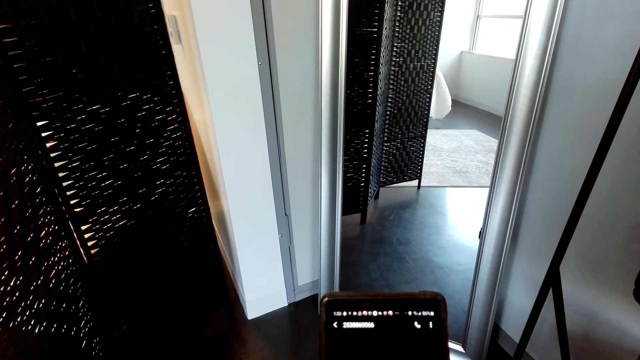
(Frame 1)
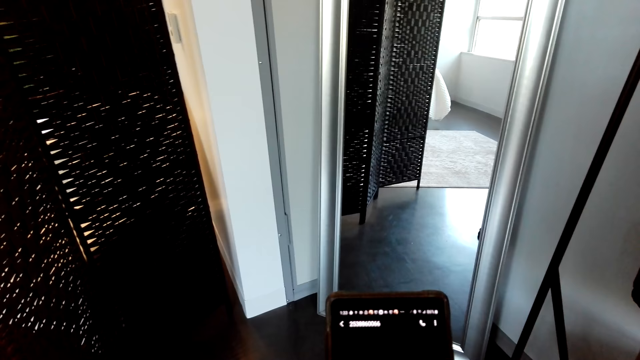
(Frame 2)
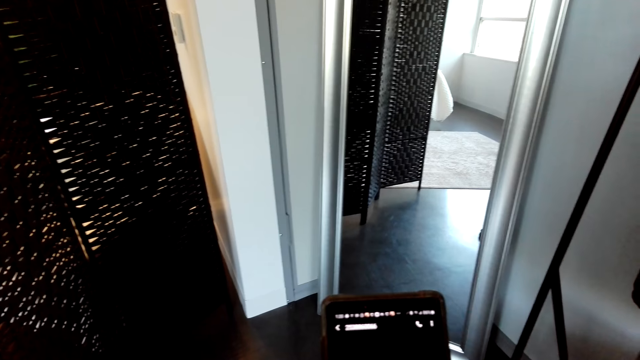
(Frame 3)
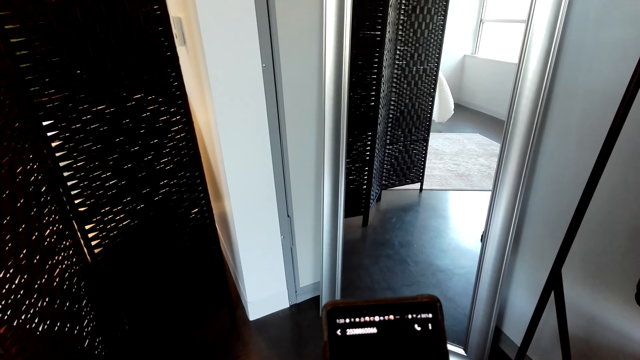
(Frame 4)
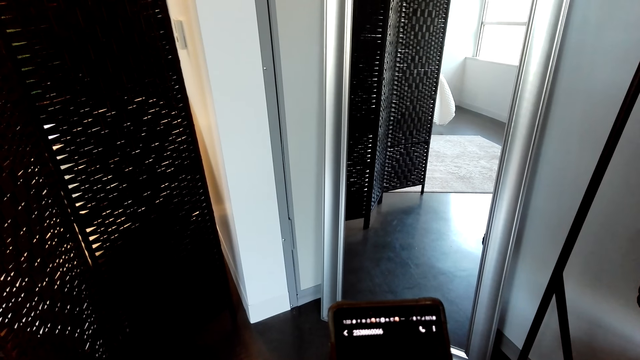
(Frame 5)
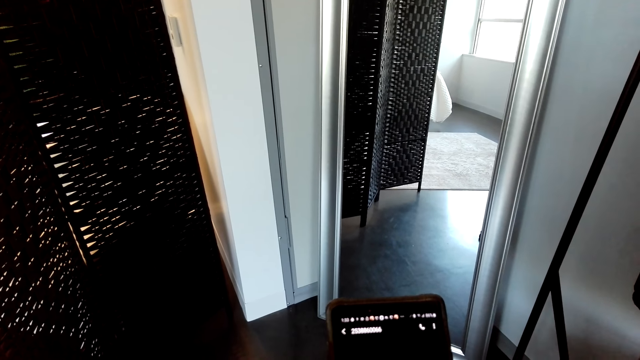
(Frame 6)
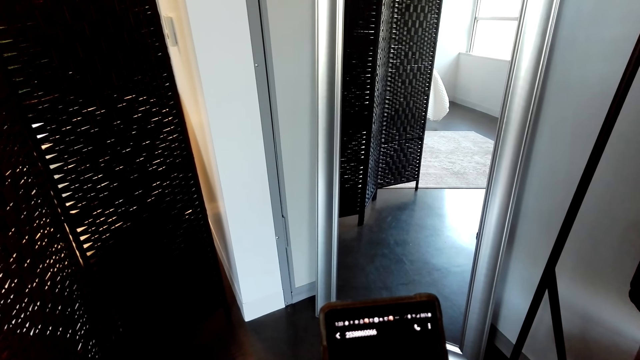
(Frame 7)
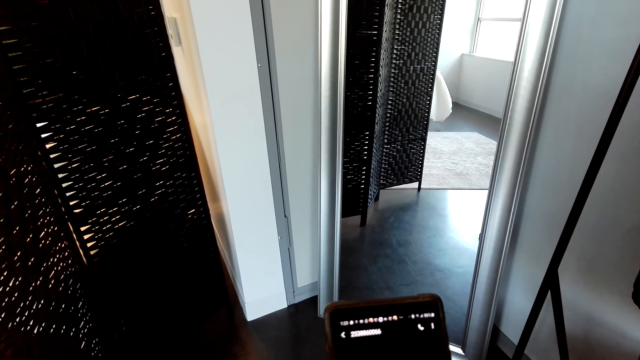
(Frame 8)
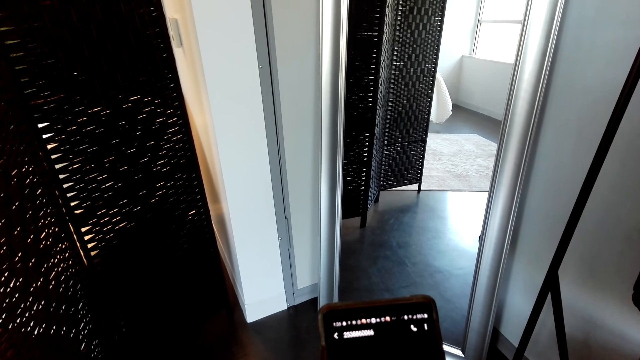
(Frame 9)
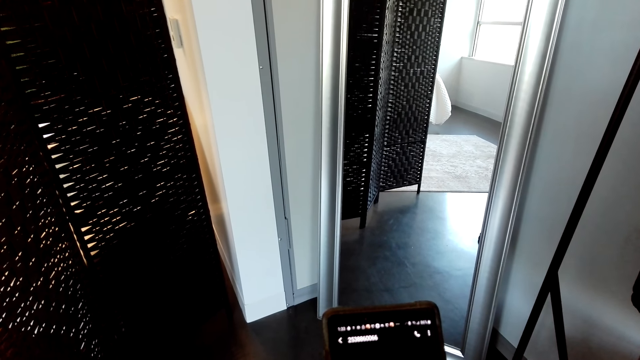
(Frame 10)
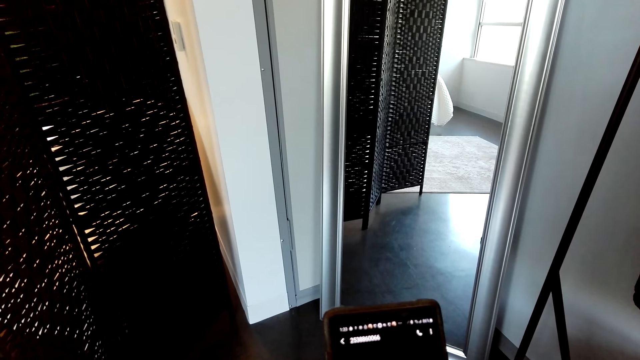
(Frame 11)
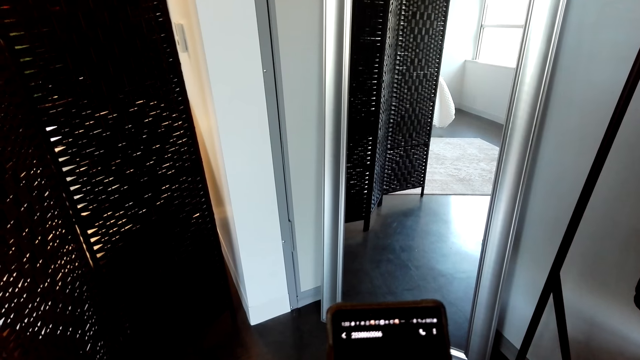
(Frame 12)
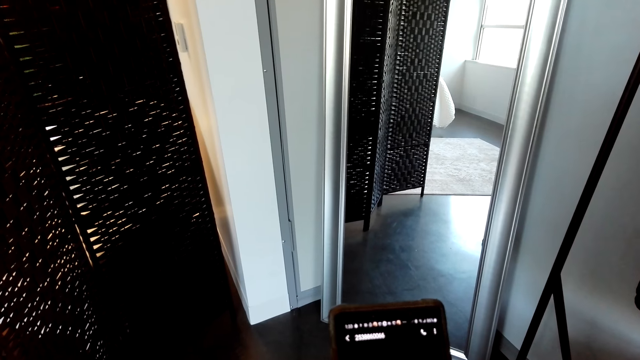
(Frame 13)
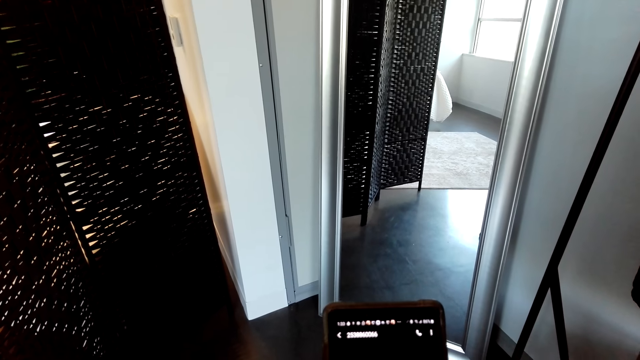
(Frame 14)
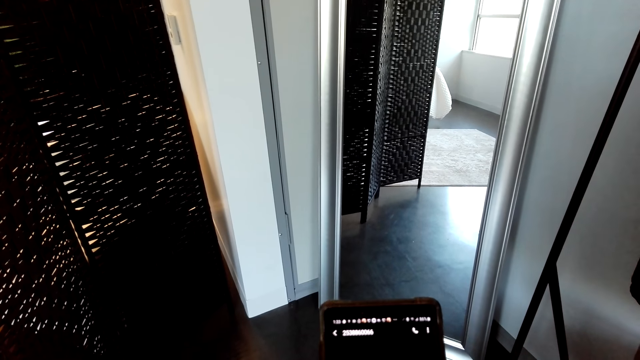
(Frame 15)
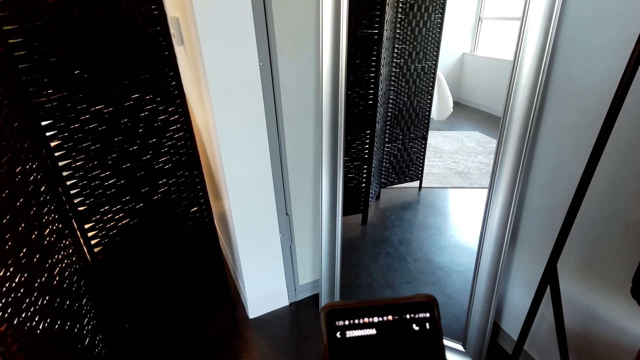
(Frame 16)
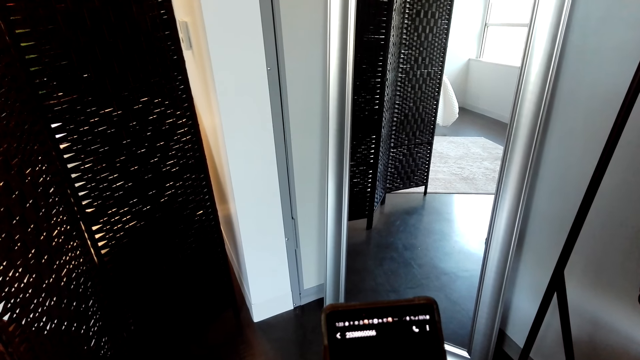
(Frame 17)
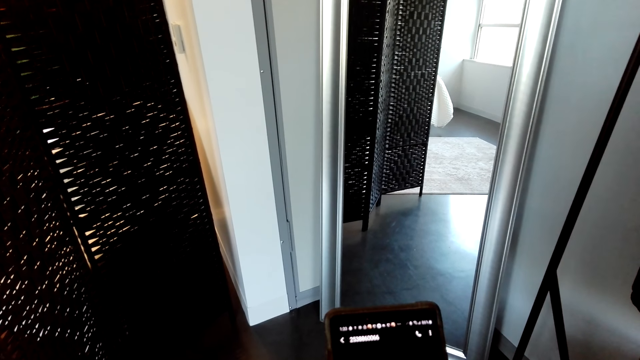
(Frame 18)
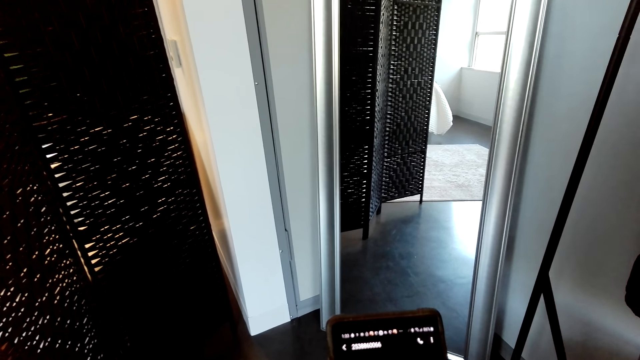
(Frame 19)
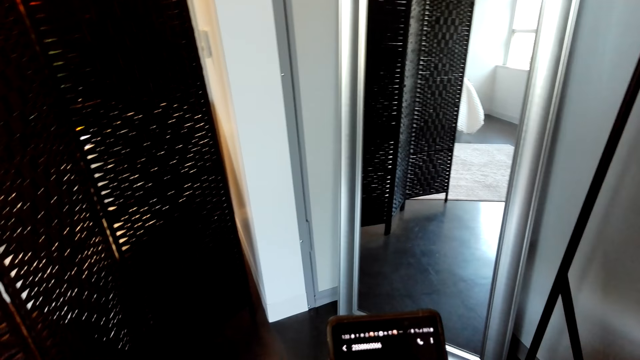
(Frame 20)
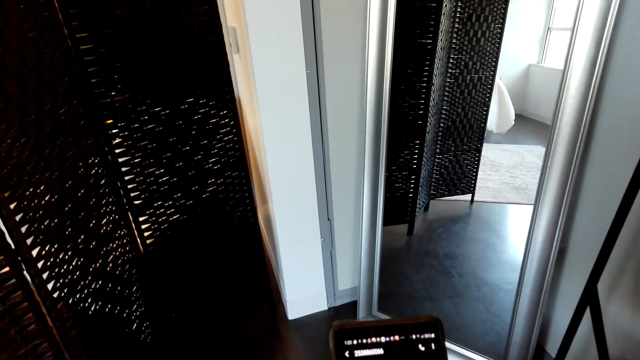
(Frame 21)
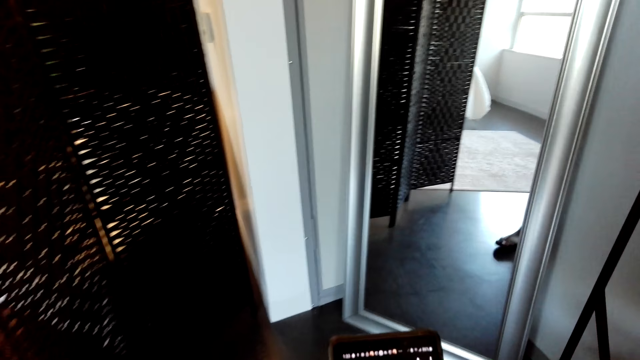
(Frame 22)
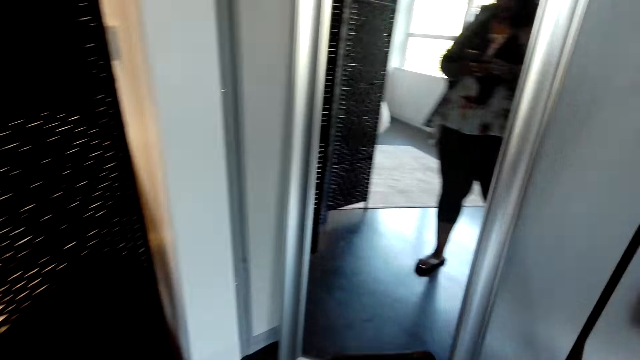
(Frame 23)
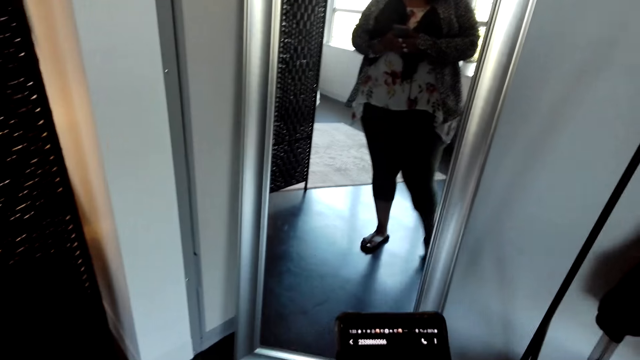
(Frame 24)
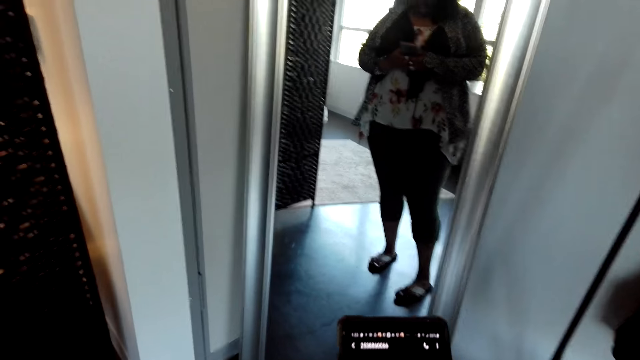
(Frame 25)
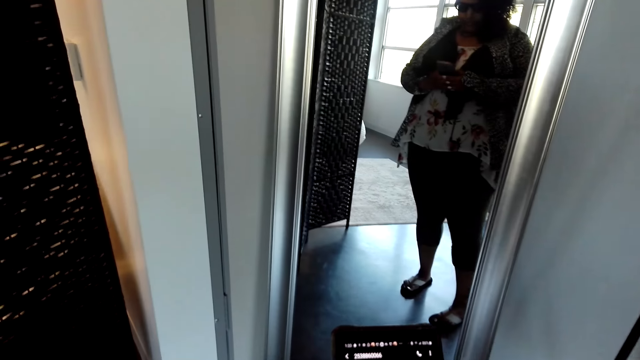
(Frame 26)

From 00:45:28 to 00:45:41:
The camera wearer types on a phone. They move close to the mirror.

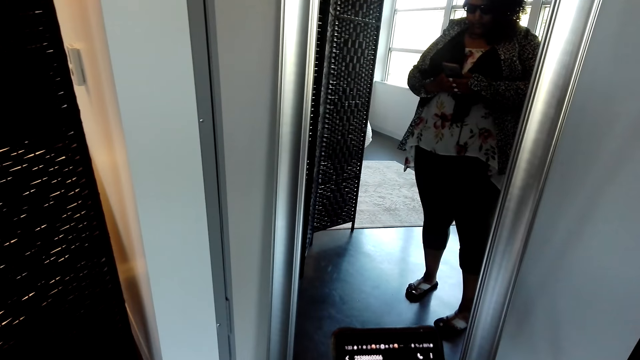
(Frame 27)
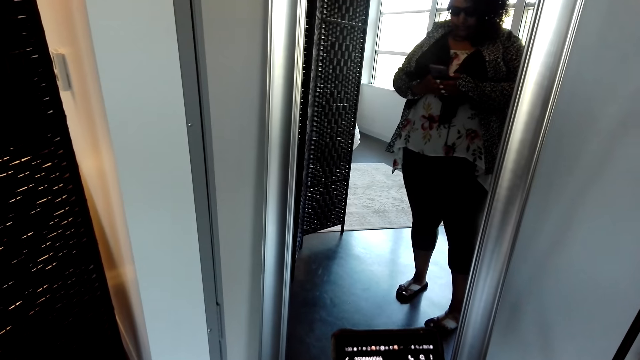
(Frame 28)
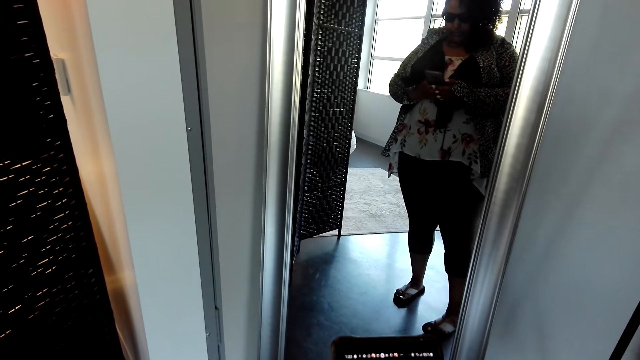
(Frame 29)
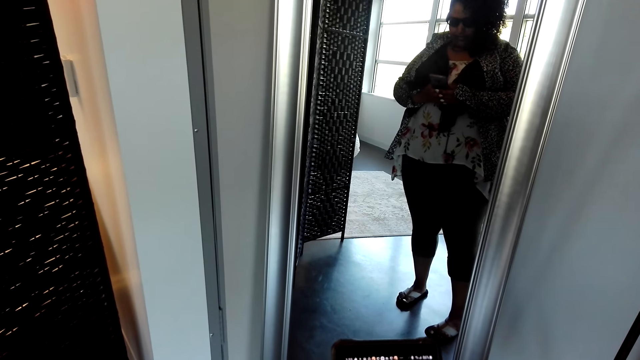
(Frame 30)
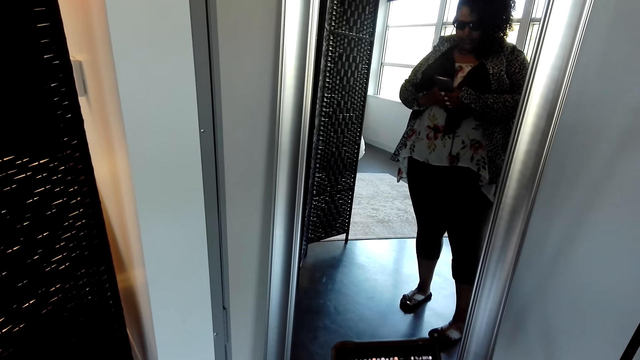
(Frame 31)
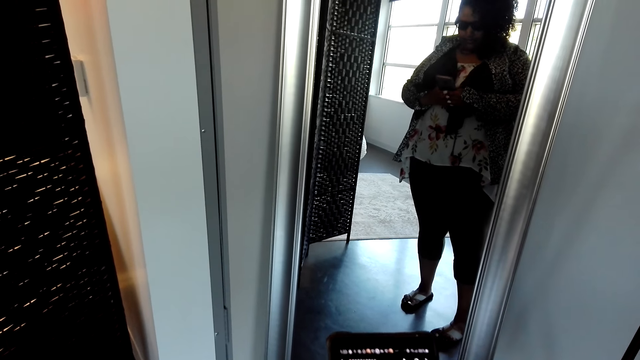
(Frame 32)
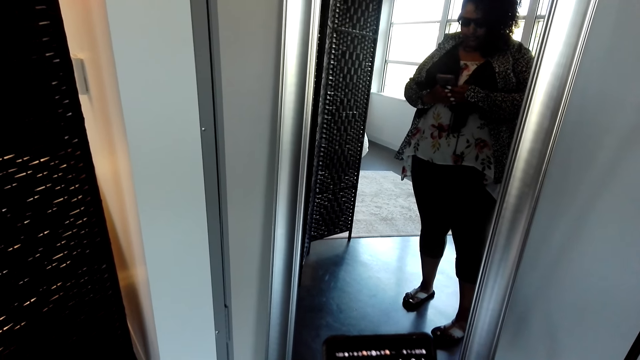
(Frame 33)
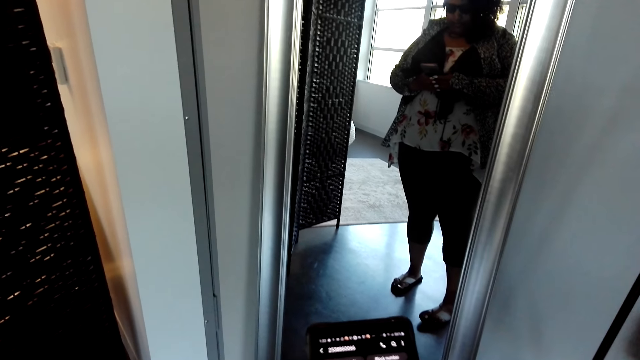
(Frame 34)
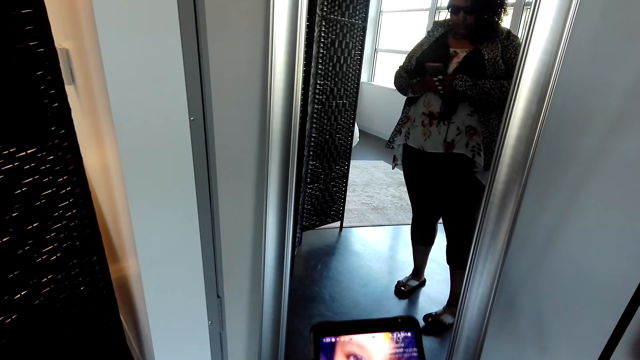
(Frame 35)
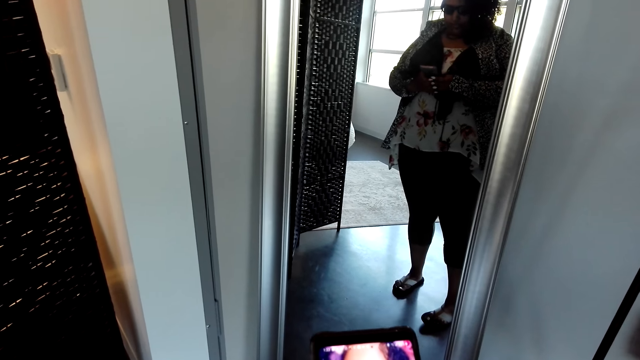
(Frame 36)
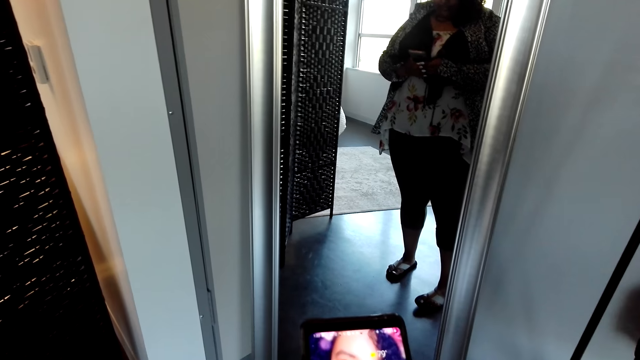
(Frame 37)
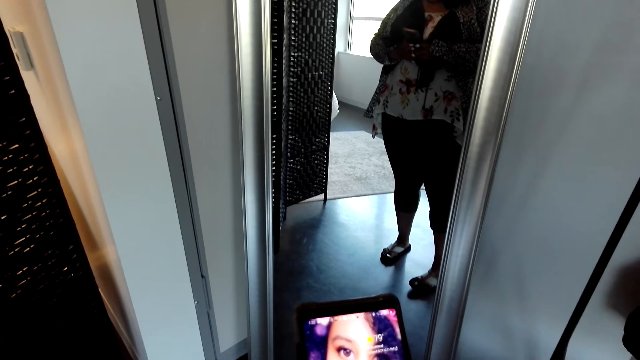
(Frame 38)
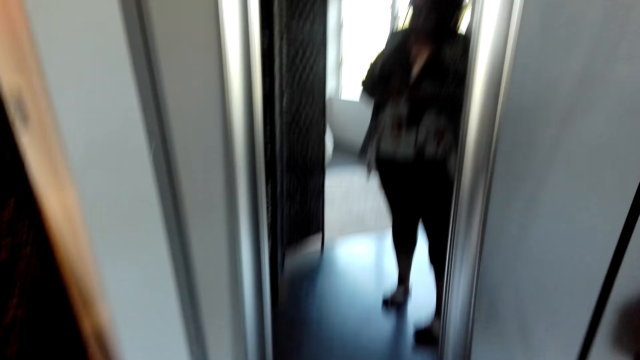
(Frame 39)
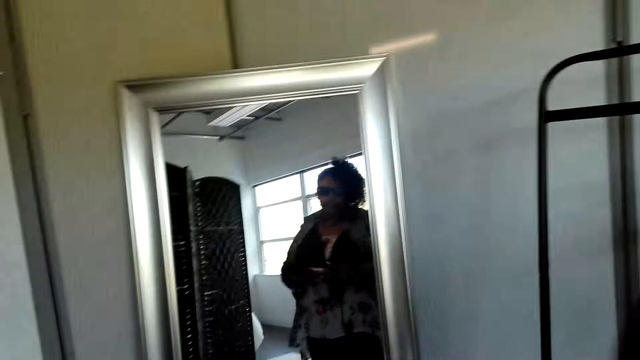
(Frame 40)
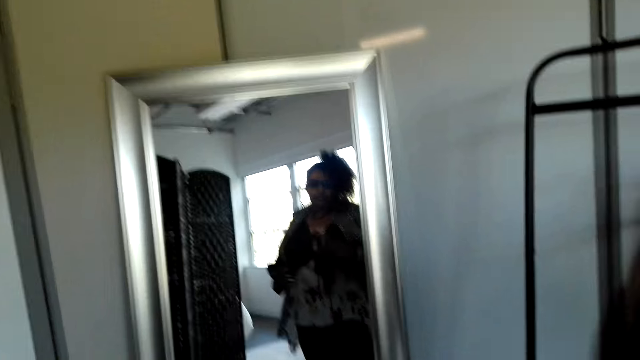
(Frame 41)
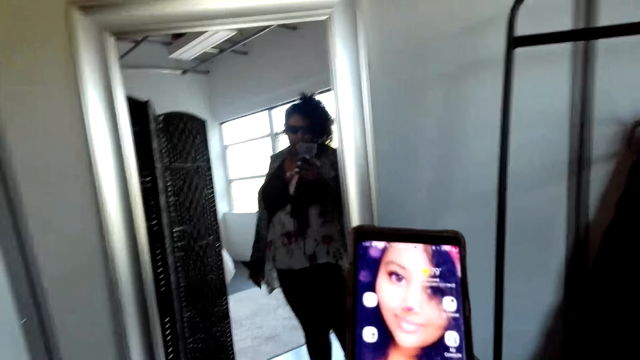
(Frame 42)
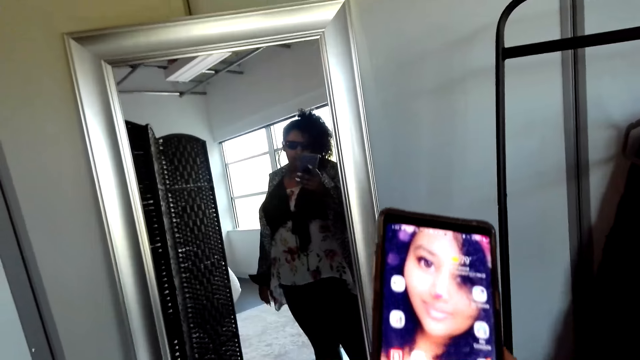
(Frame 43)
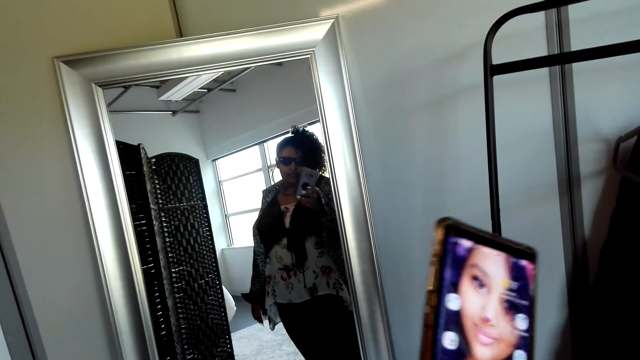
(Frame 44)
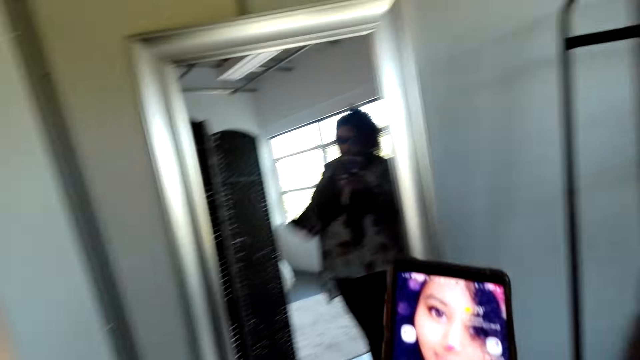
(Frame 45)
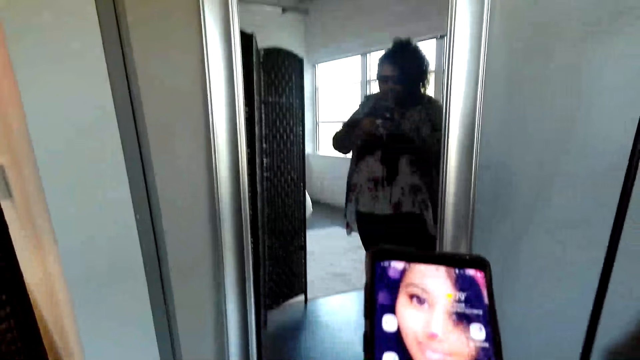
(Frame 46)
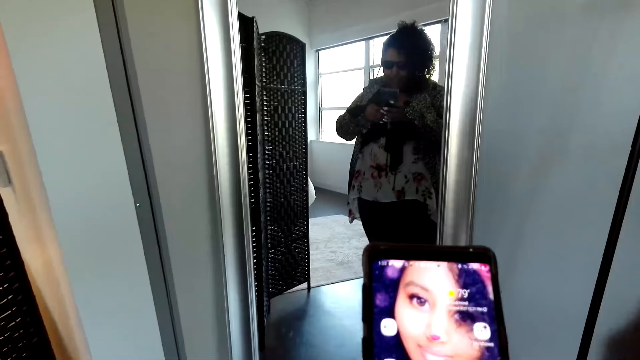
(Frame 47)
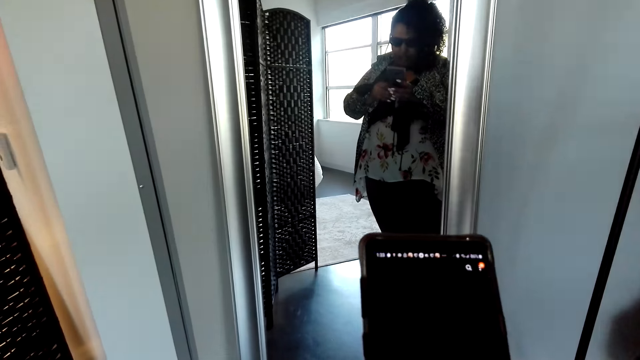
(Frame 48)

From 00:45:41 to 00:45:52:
The camera wearer types on a phone. She moves her hand. She talks to a person. The person talks to the camera wearer.
